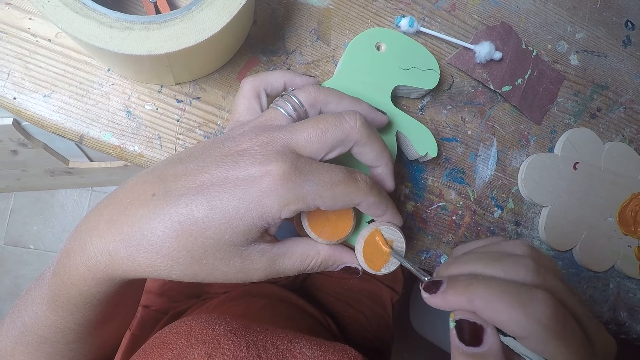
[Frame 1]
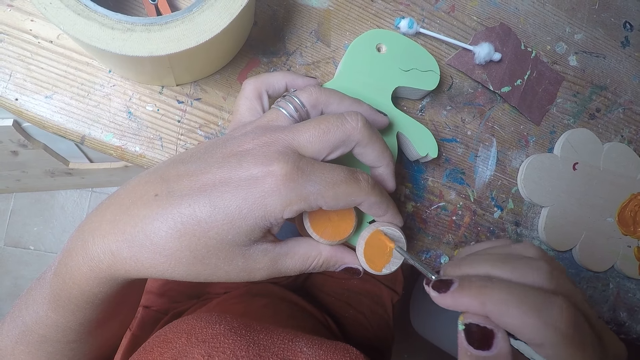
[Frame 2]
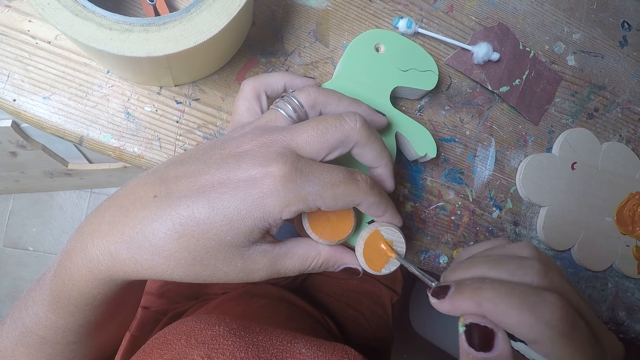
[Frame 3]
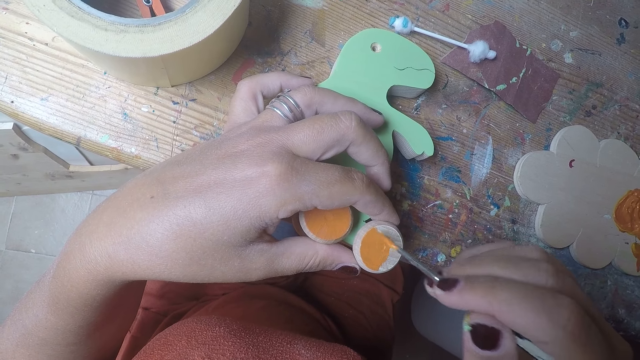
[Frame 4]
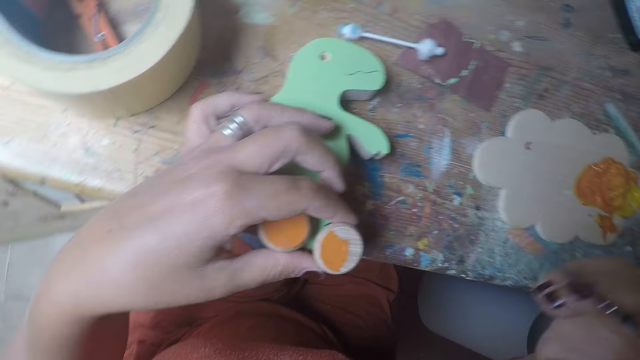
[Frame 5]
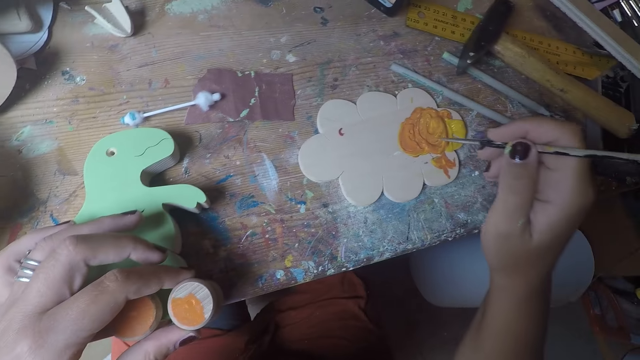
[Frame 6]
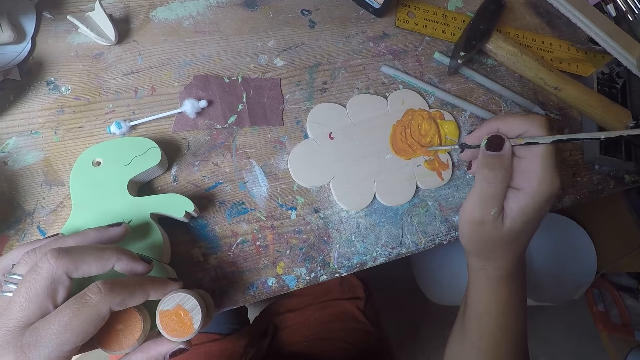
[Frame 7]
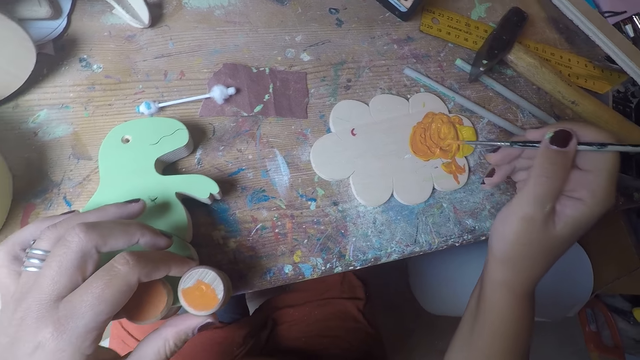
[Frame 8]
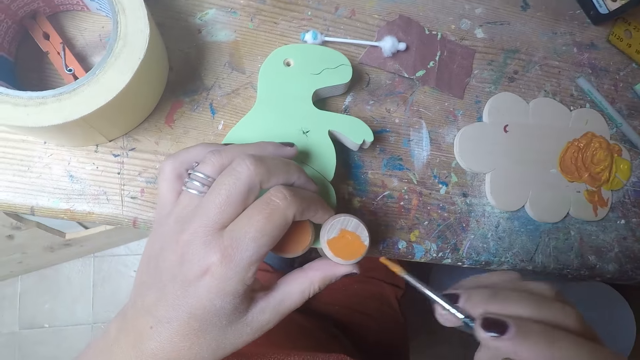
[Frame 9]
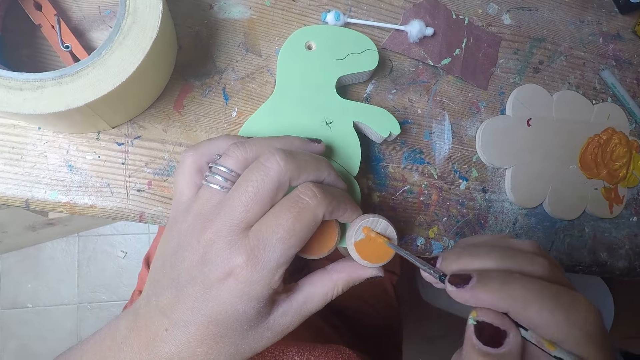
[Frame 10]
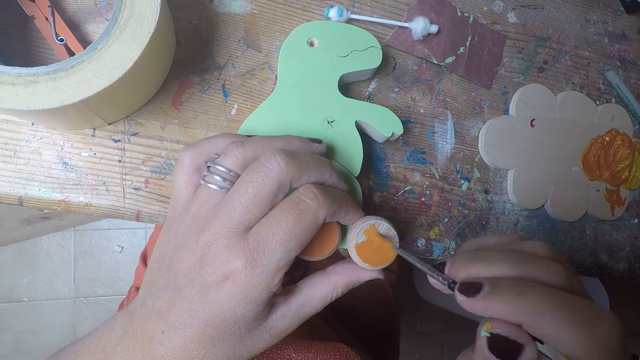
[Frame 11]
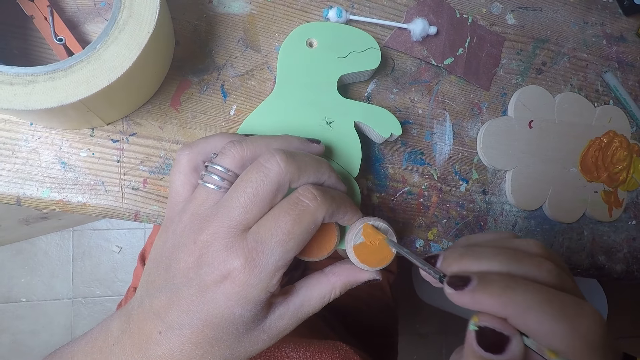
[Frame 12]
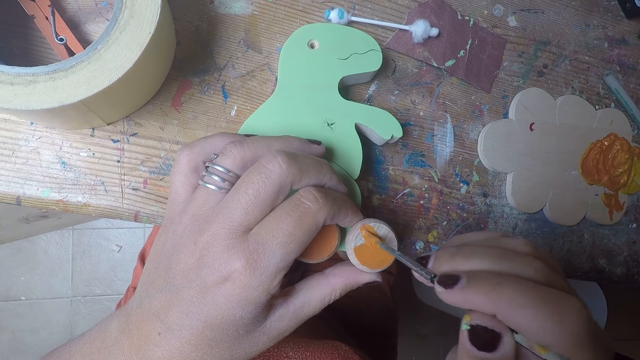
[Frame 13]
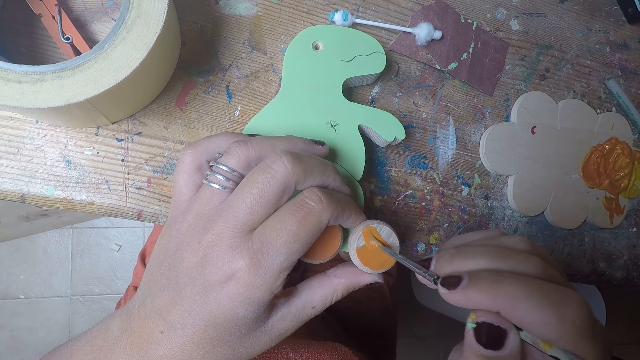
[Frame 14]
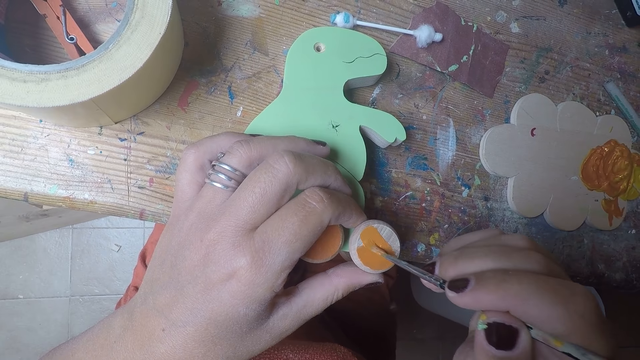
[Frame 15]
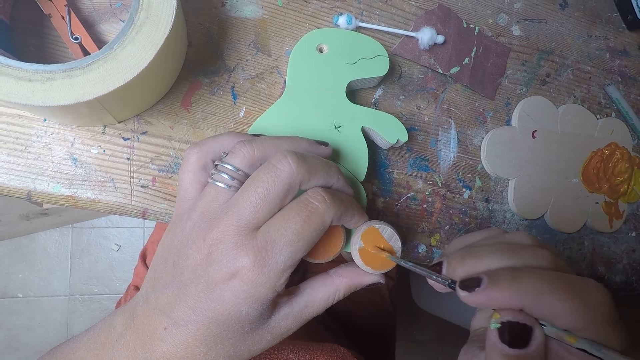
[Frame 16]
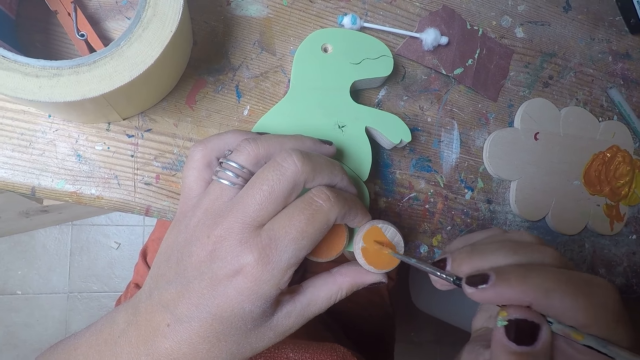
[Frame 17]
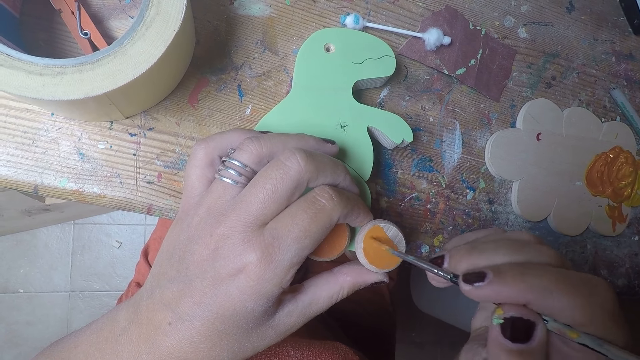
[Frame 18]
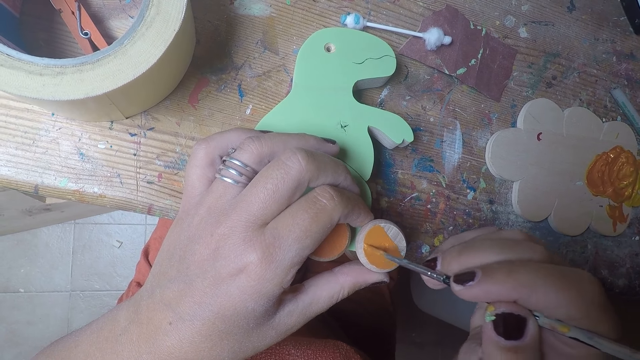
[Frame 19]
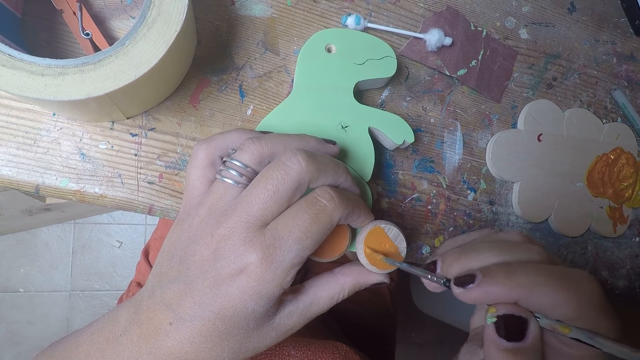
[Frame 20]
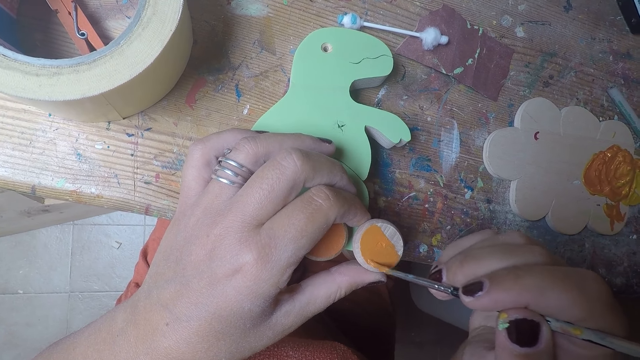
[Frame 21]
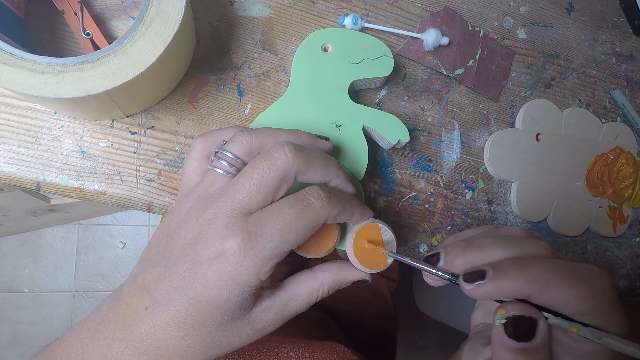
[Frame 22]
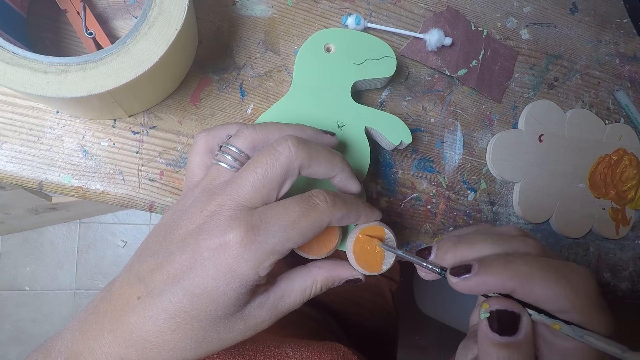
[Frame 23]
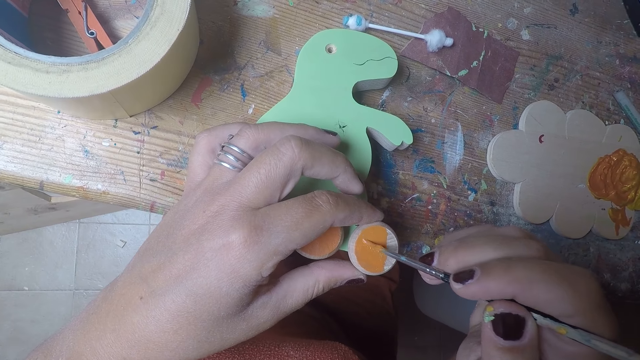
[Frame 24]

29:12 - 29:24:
The camera wearer removes the brush from the wheel. She takes paint with the brush in her right hand on the wood of paint on the table. She removes the brush from the paint. She paints the round wood on the wood shaped dinosaur with the brush in her right hand.

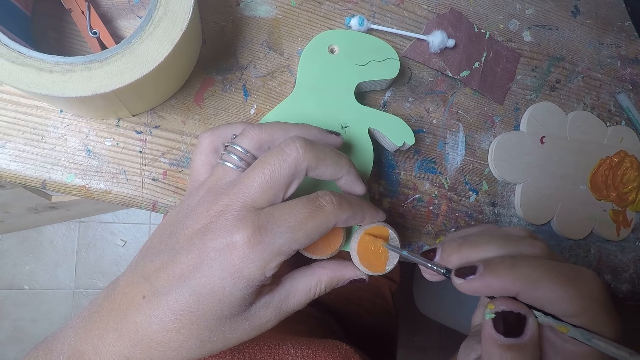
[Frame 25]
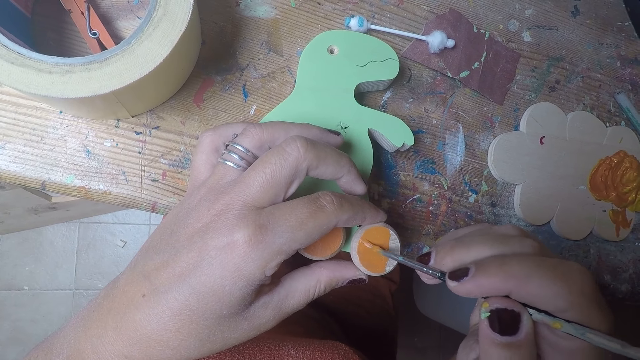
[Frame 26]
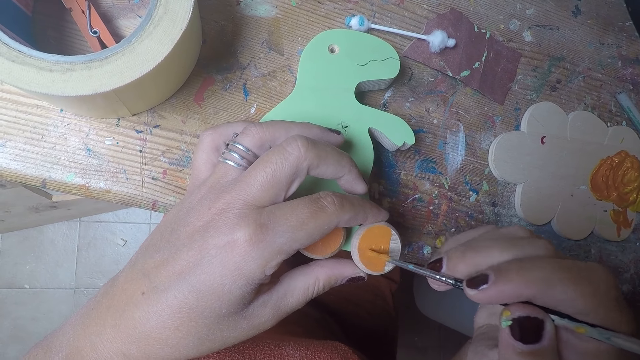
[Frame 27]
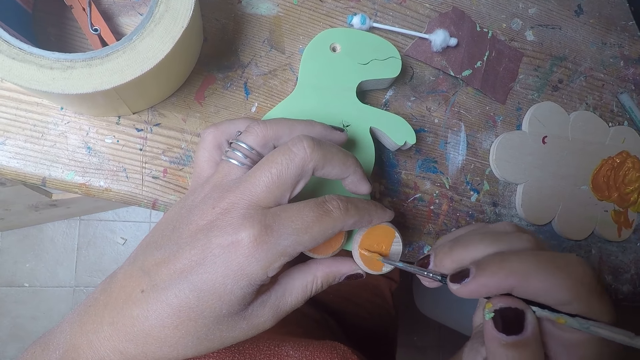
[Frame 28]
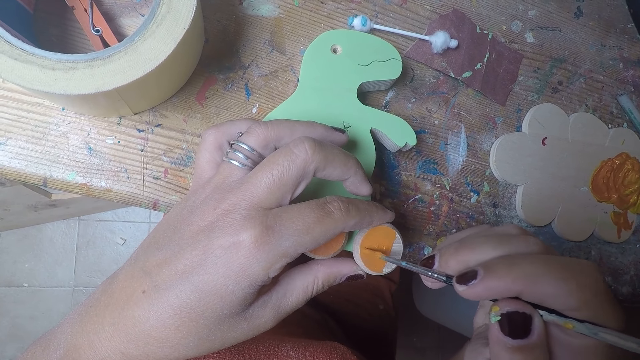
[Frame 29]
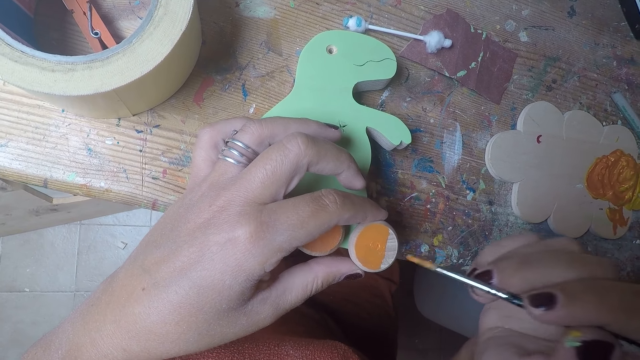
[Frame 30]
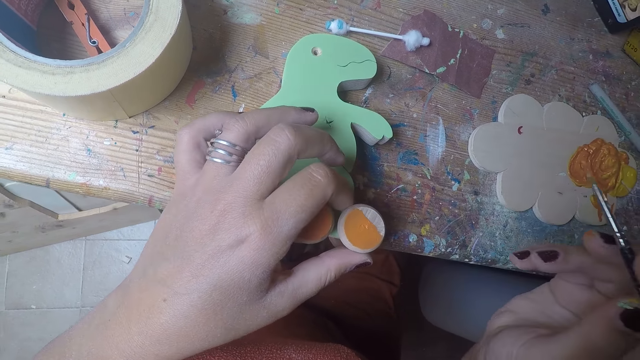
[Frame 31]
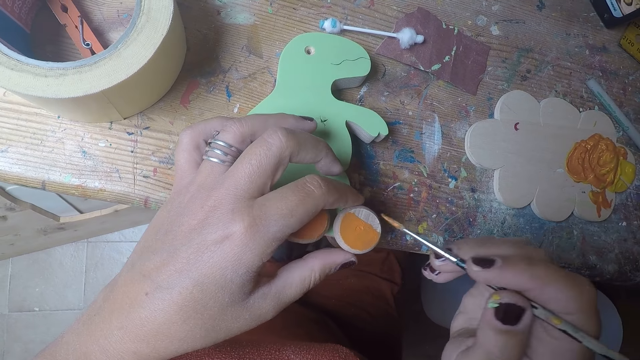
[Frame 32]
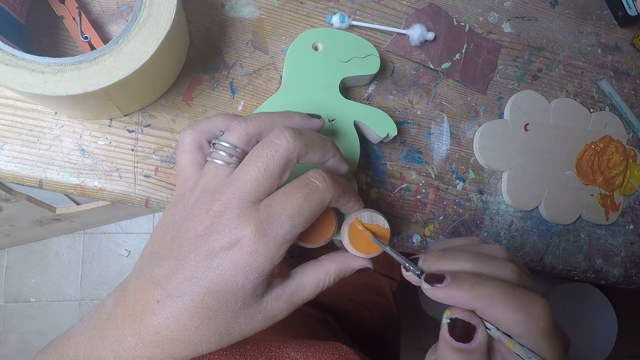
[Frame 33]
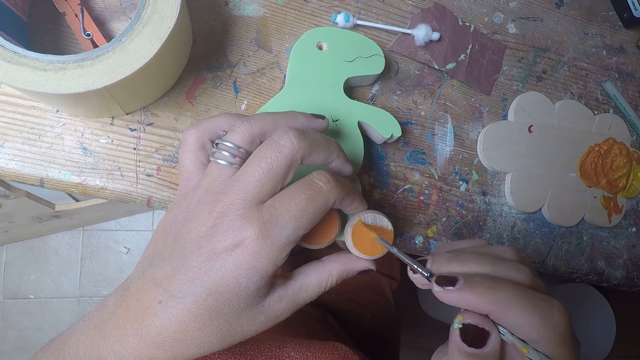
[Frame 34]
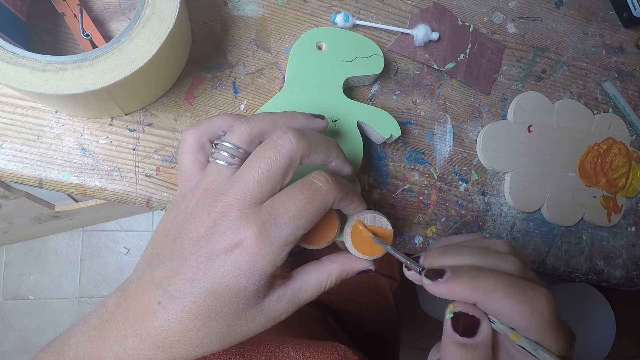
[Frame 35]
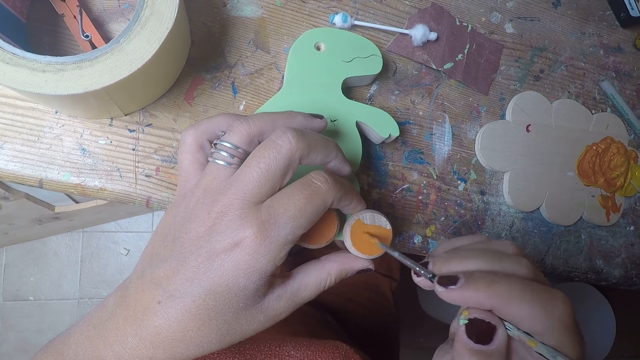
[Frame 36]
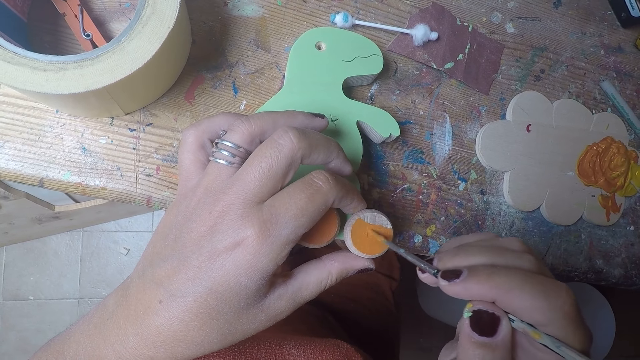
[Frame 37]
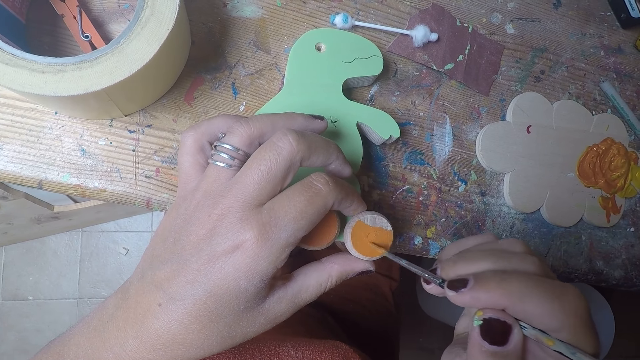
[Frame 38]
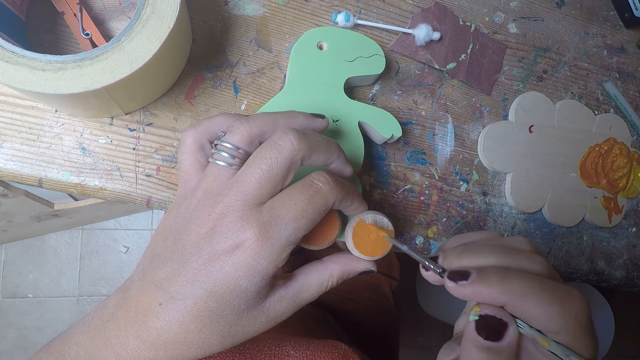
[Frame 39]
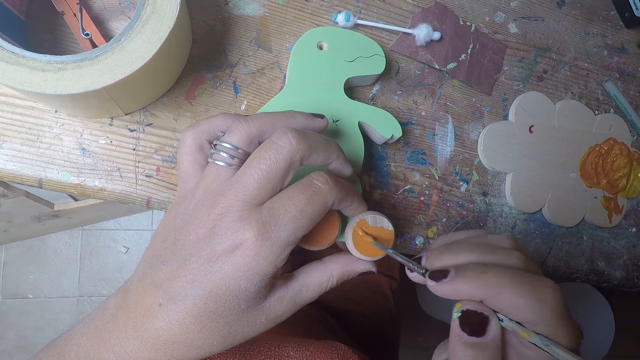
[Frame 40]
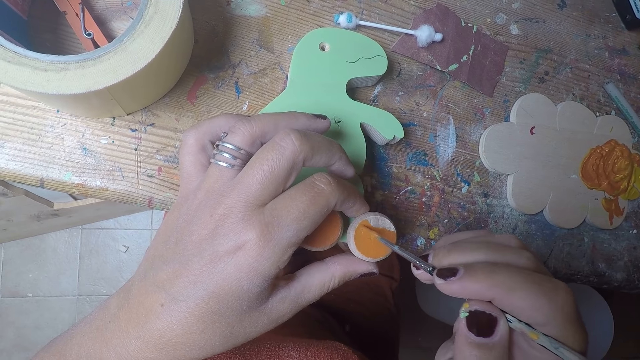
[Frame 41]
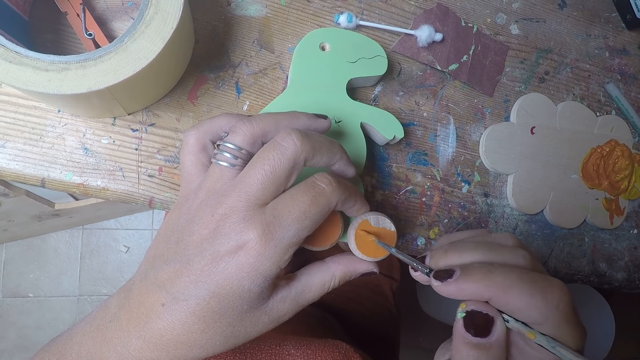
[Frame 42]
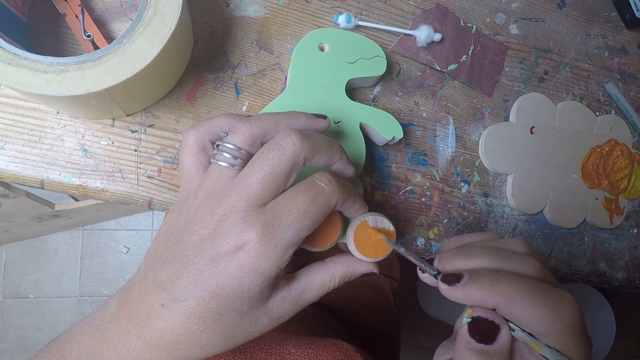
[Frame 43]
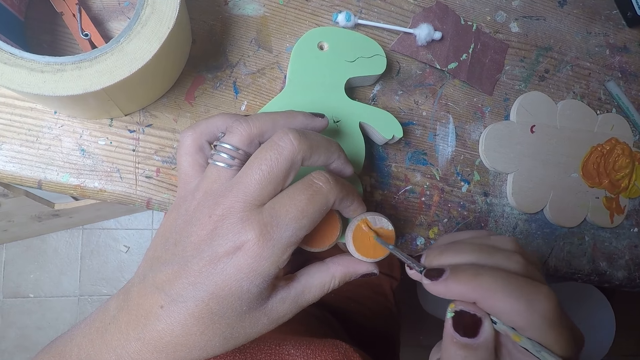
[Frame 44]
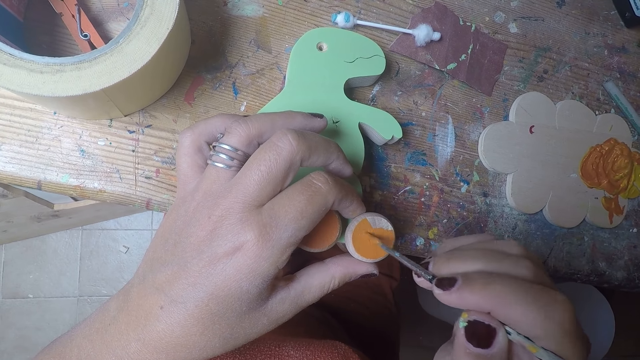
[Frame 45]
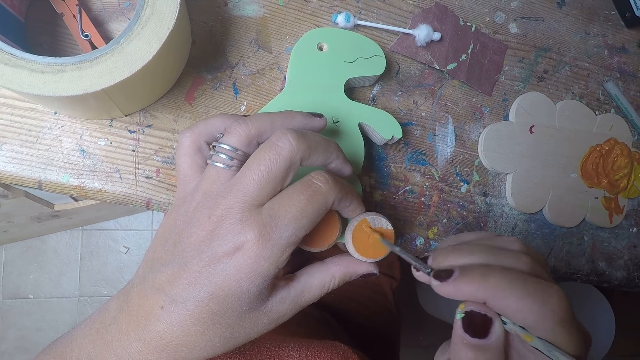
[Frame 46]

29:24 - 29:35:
The camera wearer rolls the round wood on the wood shaped dinosaur with her left hand. She paints the round wood on the wood shaped dinosaur with the brush in her right hand.
